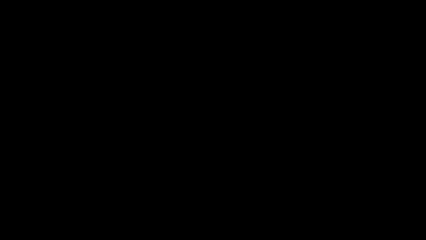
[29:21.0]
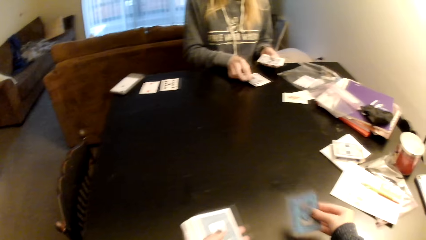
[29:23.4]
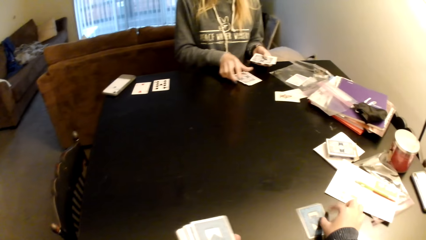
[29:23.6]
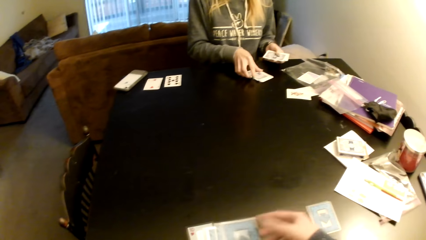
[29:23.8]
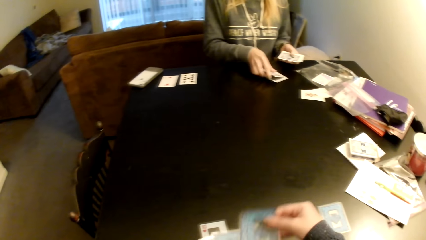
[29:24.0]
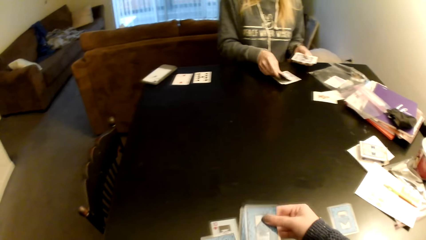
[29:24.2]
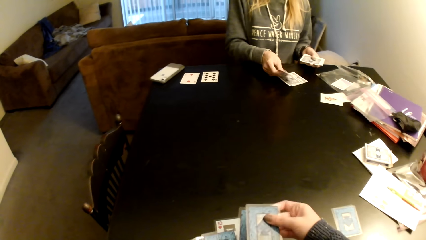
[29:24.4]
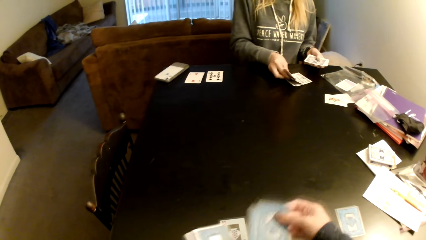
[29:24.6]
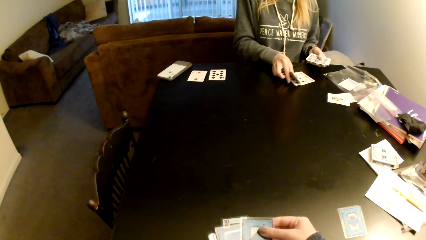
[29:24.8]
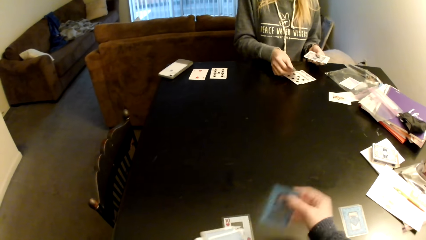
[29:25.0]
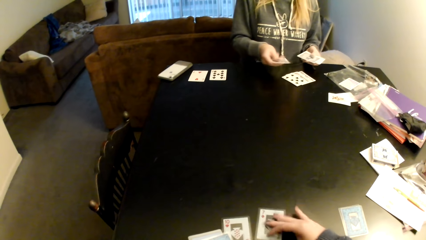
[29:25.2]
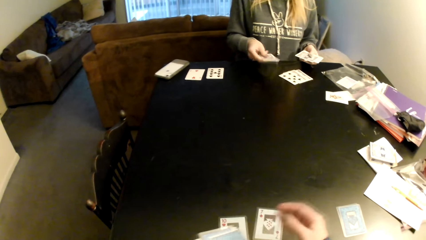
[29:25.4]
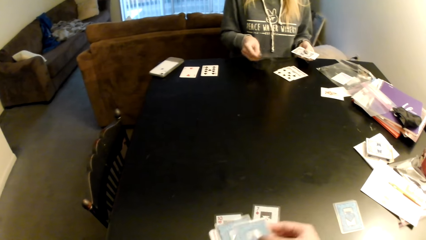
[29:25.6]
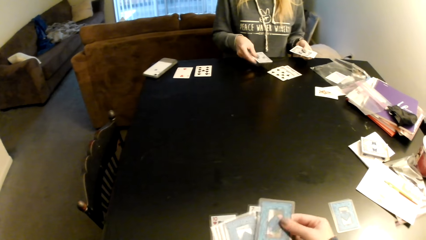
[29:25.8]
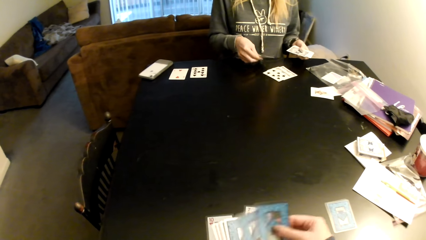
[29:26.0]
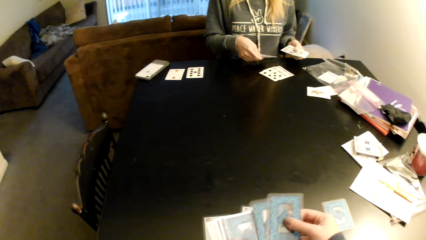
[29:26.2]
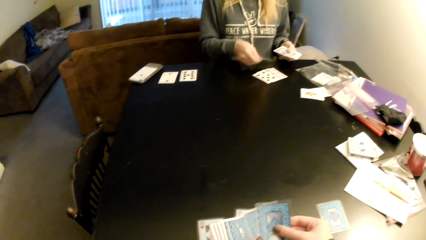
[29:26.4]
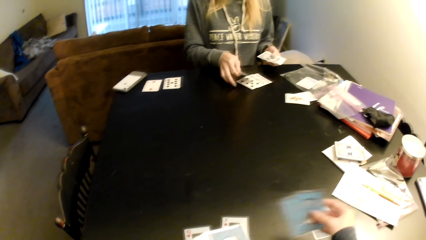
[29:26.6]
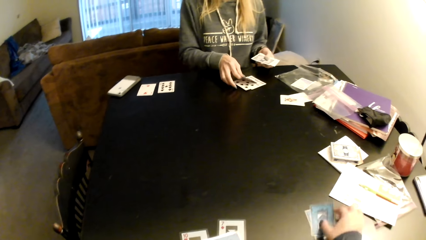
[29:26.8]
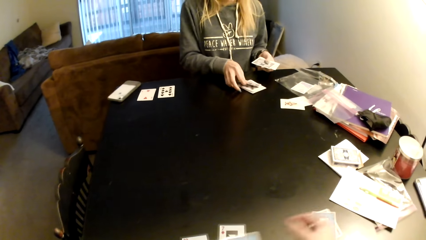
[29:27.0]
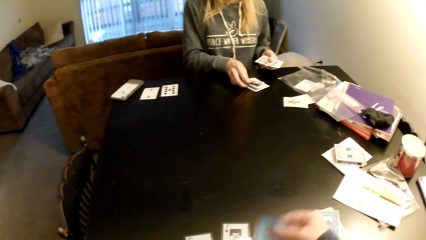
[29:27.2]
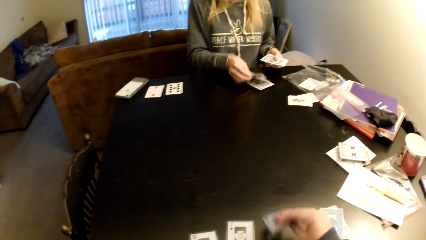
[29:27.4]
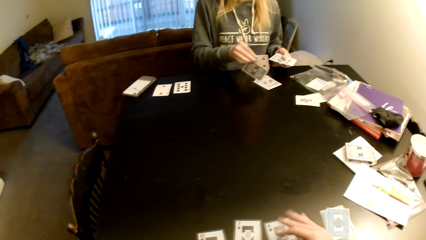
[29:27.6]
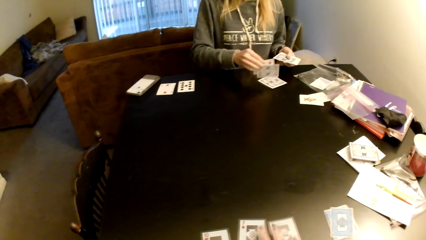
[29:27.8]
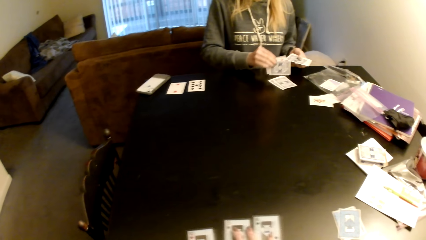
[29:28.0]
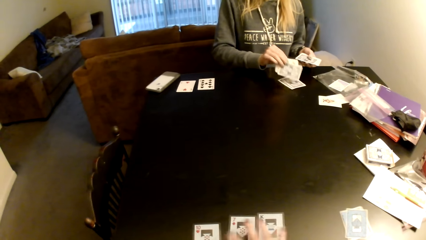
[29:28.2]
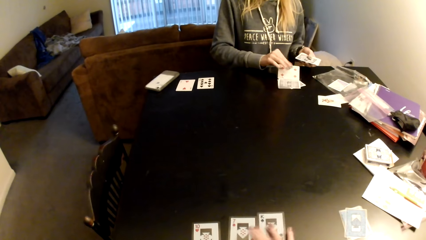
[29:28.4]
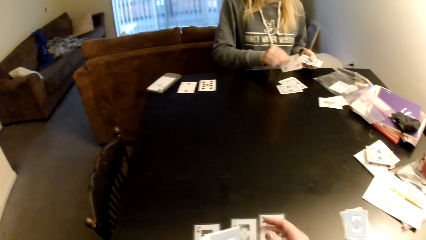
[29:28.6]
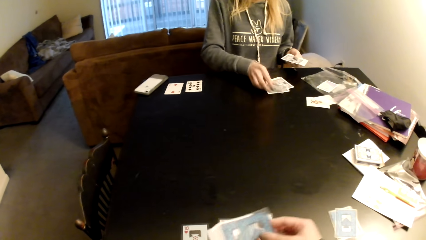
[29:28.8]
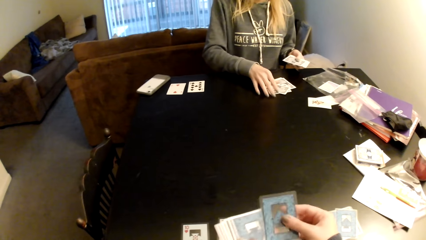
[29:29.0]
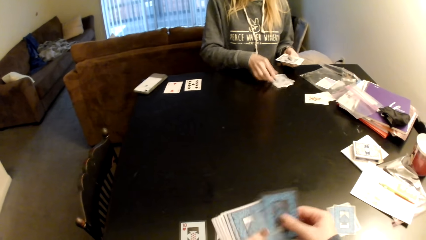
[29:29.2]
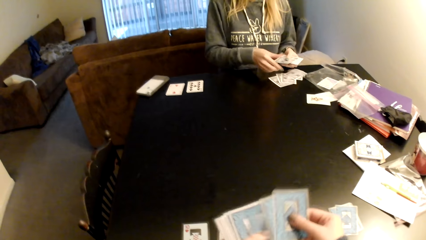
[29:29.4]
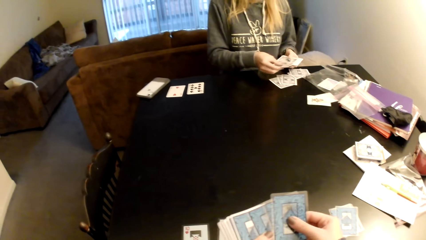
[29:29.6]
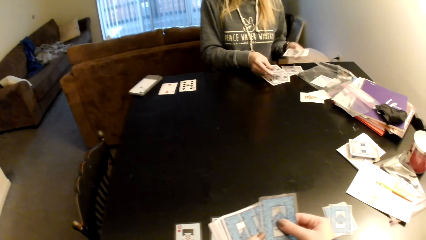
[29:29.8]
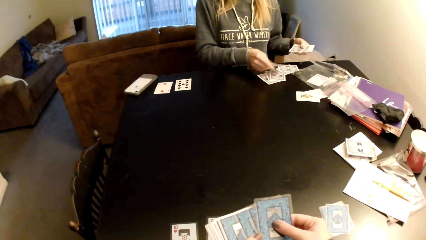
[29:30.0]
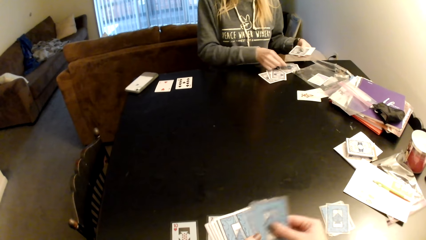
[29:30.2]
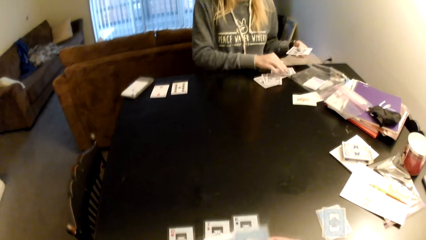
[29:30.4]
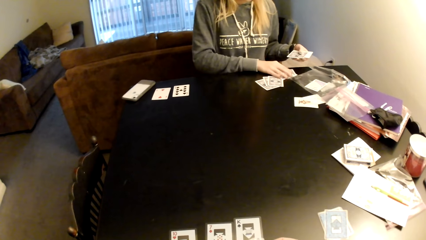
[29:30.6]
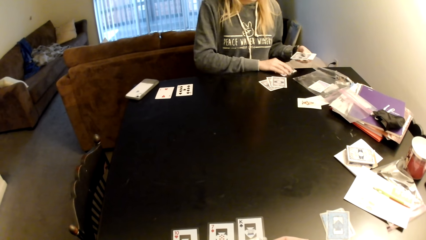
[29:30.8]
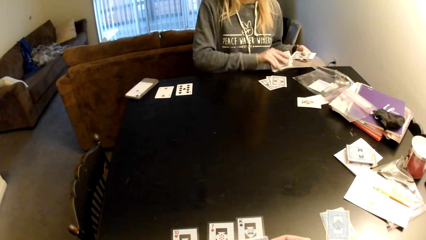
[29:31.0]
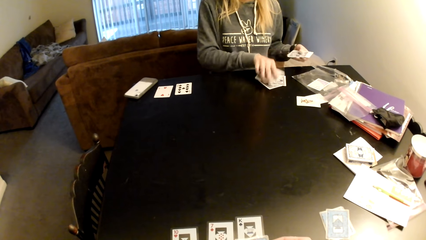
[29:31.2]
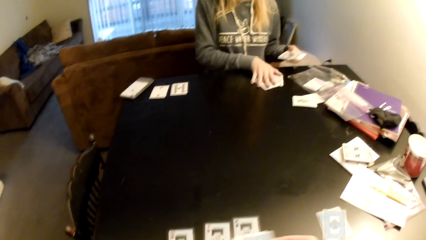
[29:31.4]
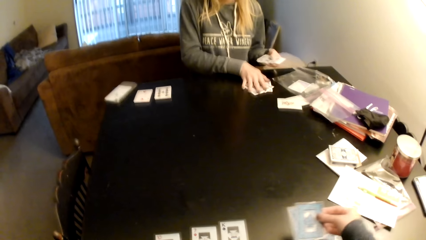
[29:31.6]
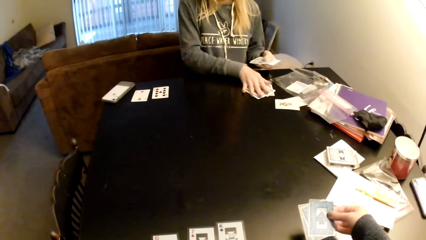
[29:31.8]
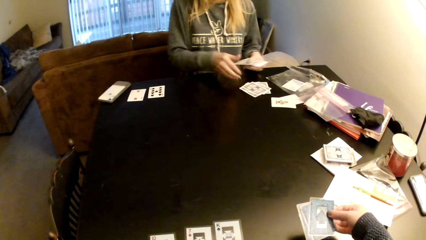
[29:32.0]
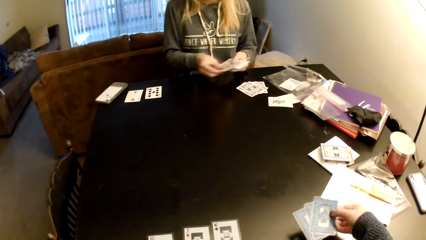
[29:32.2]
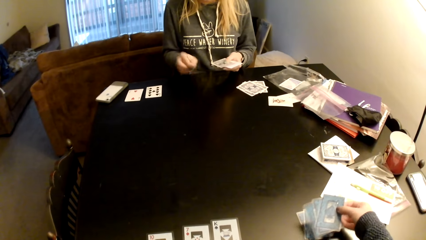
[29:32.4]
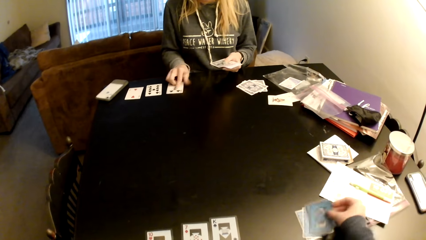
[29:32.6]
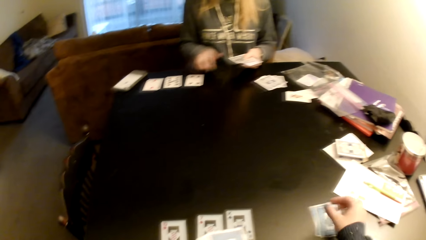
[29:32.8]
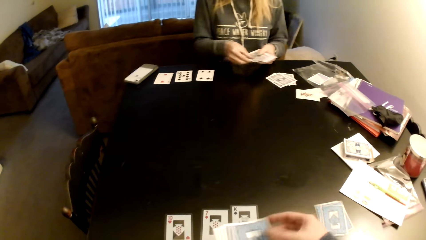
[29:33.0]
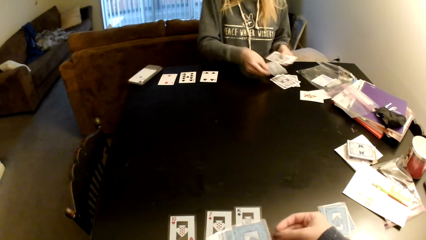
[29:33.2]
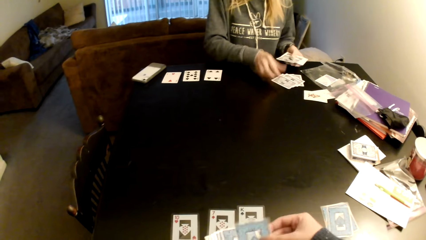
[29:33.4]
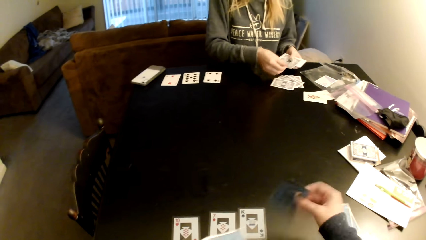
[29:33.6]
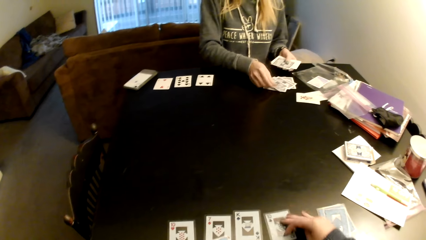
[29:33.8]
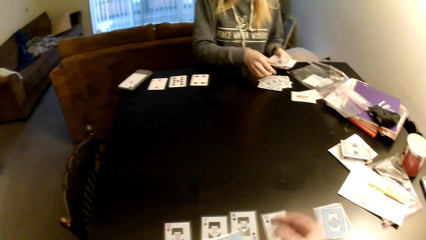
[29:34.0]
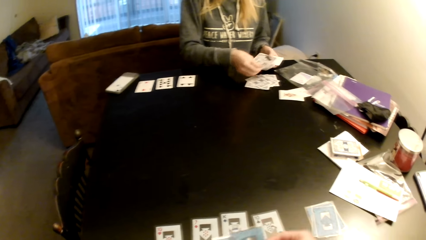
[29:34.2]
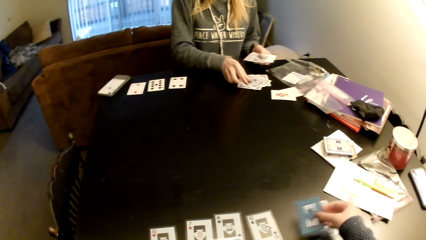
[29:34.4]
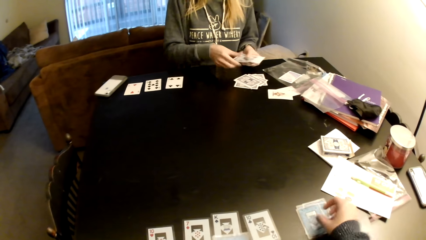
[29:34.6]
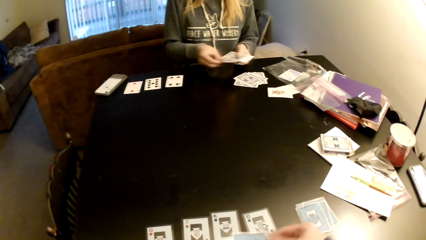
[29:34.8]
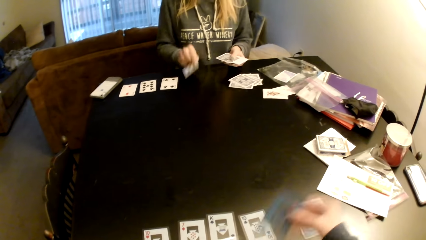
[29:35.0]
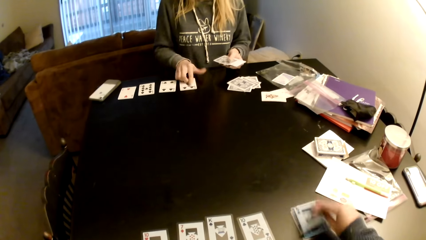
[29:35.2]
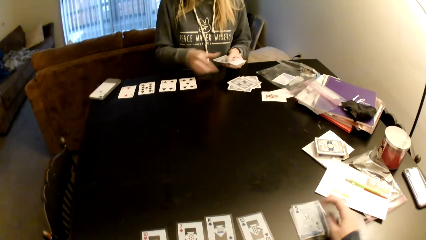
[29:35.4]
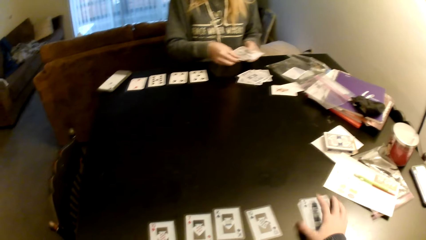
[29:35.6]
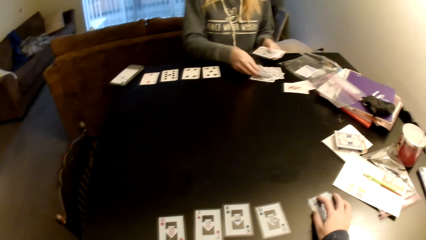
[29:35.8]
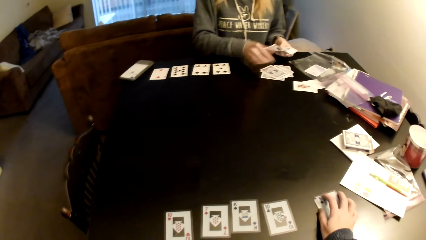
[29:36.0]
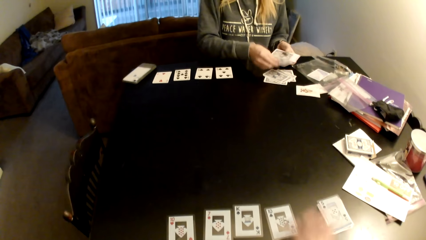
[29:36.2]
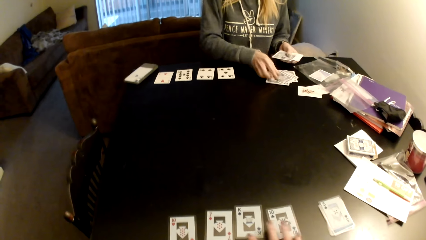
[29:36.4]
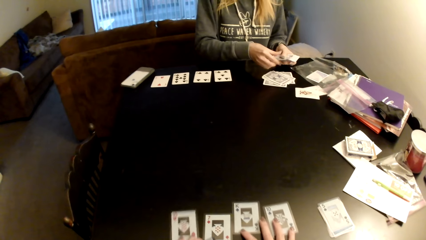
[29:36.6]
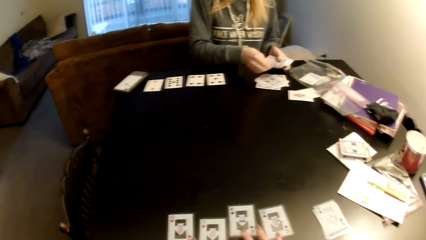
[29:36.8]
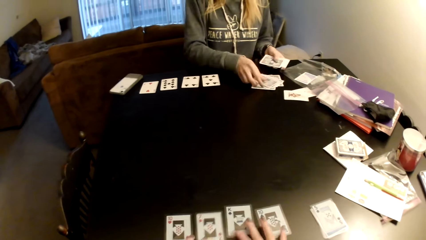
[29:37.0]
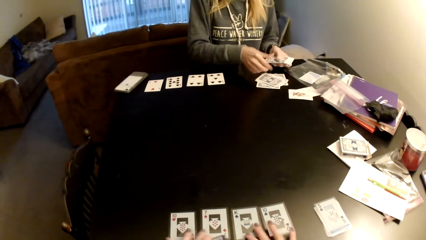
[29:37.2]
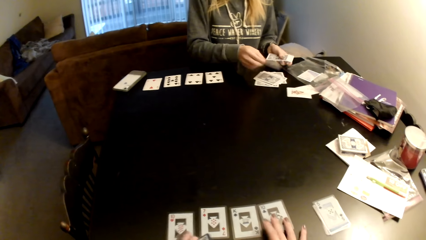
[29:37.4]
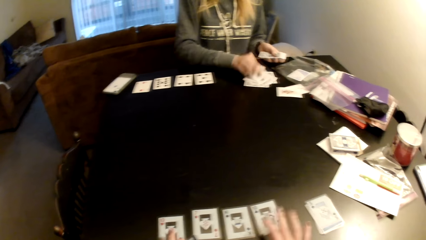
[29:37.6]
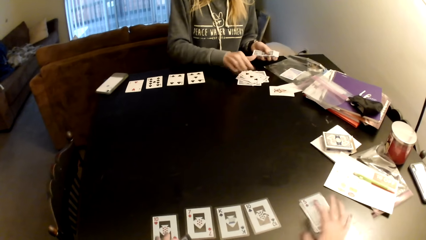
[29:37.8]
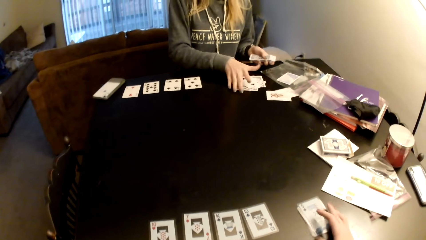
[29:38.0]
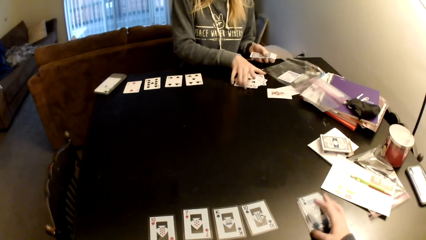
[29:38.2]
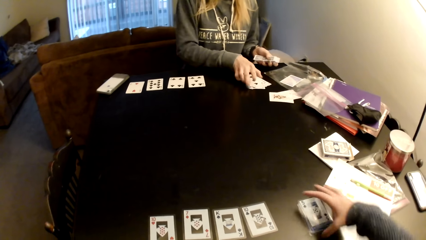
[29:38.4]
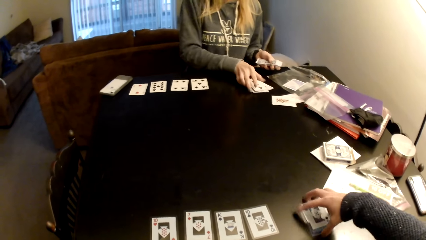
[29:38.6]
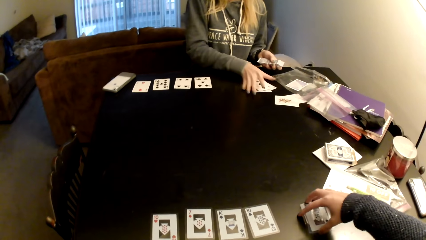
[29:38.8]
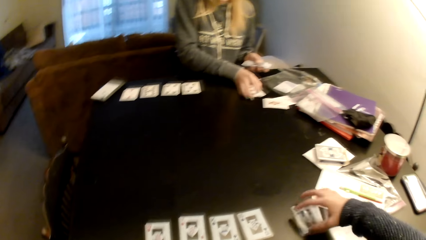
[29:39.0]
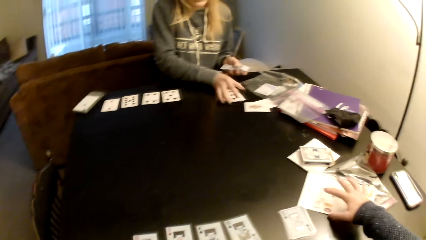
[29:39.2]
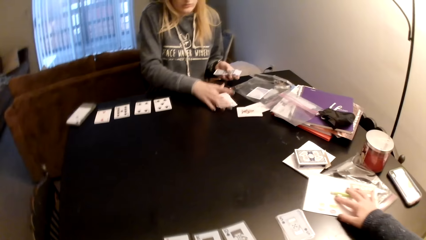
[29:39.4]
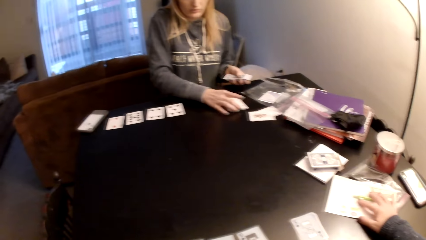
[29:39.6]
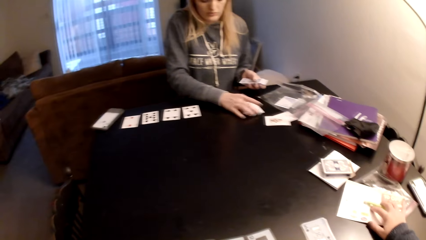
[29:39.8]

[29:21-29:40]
A lady puts down cards on a table. The camera wearer puts cards on the table. She sorts the cards with her hands, counts the cards, puts the cards on the table and counts the cards. The lady sorts the cards on the table. The camera wearer puts the cards on the table, counts the cards, puts down the cards on the table, adjusts the cards and moves the cards on the table.
